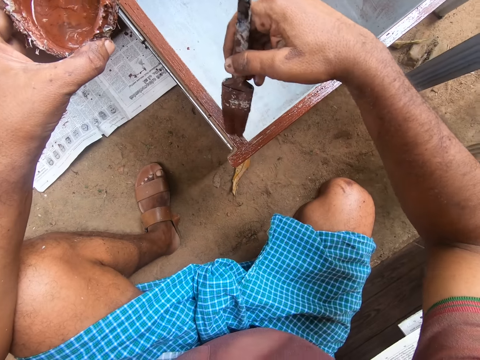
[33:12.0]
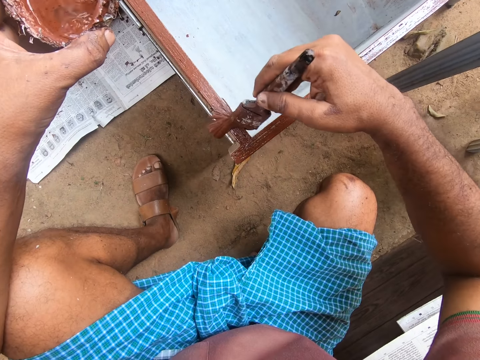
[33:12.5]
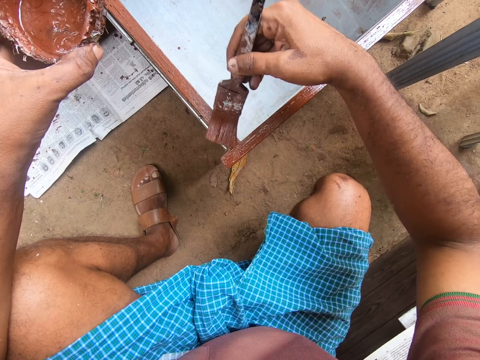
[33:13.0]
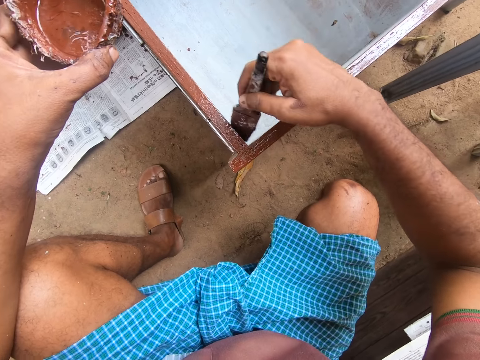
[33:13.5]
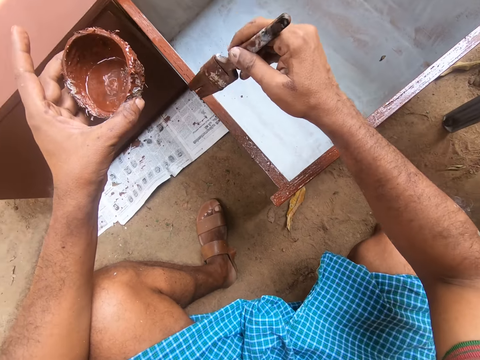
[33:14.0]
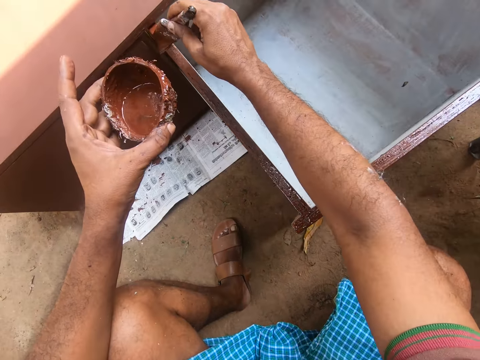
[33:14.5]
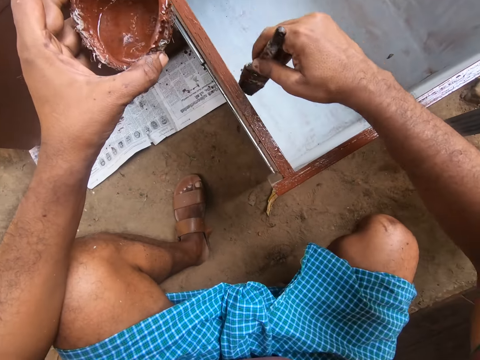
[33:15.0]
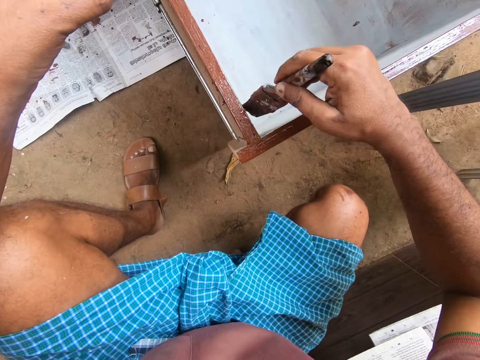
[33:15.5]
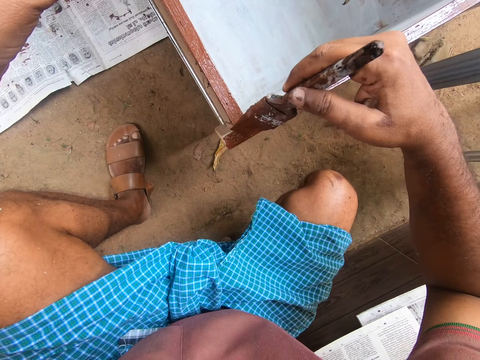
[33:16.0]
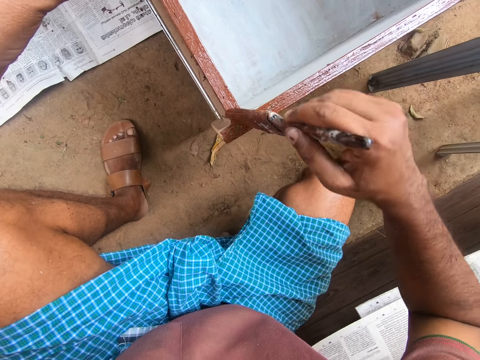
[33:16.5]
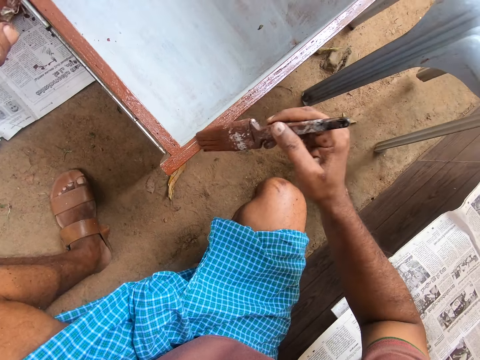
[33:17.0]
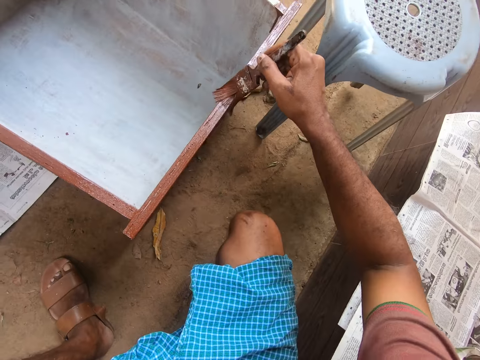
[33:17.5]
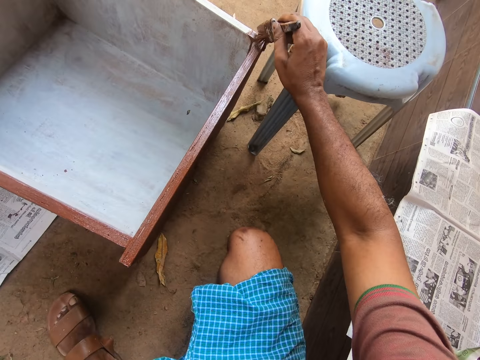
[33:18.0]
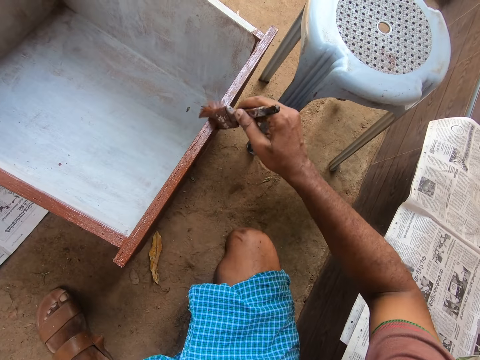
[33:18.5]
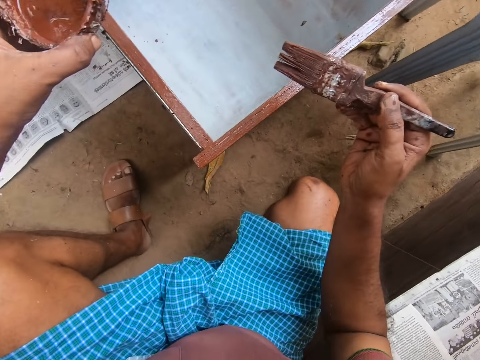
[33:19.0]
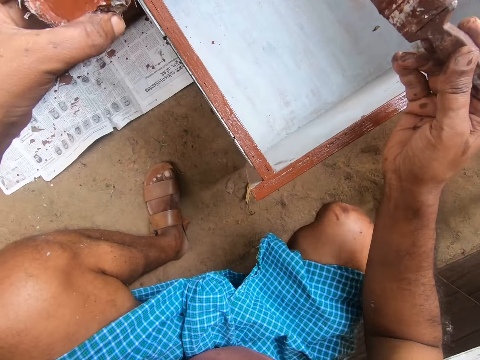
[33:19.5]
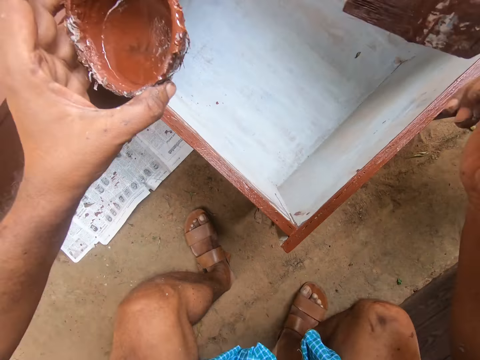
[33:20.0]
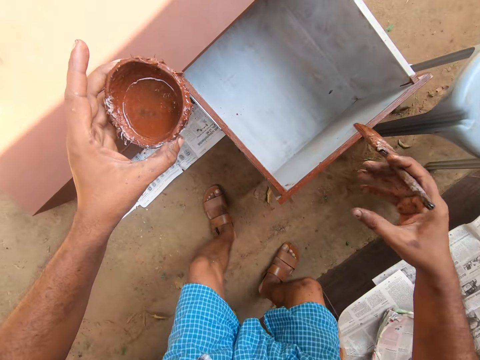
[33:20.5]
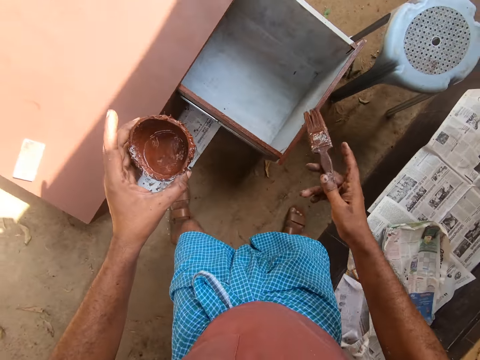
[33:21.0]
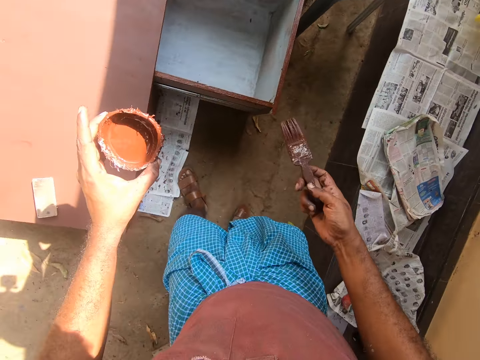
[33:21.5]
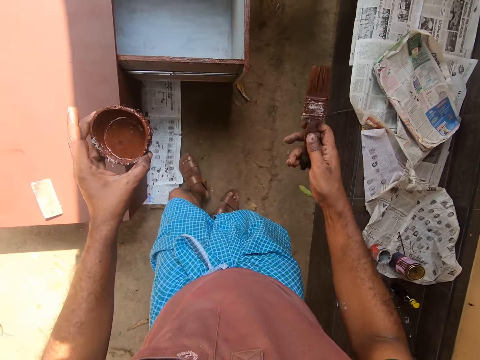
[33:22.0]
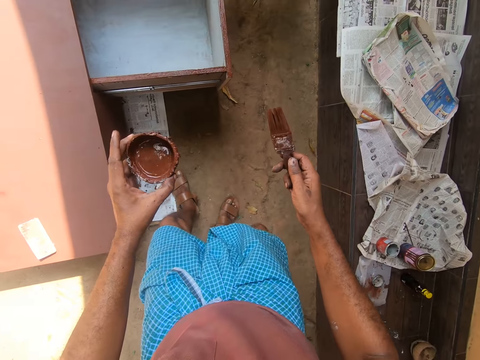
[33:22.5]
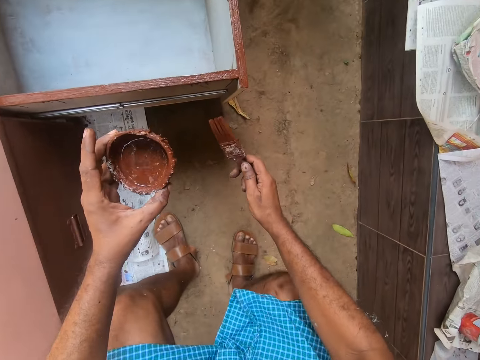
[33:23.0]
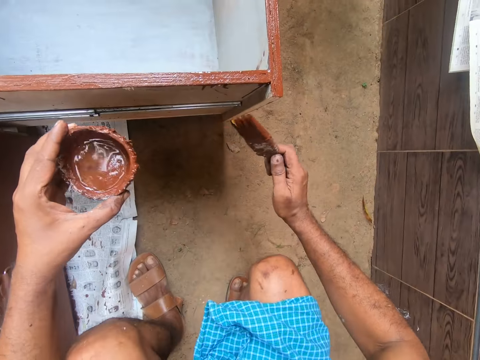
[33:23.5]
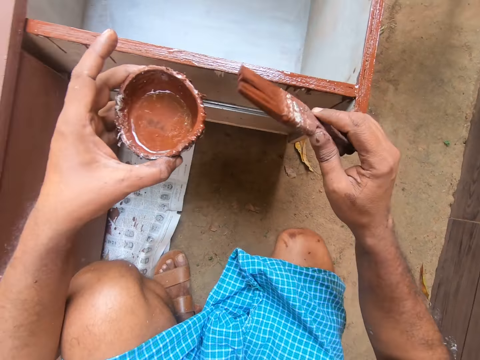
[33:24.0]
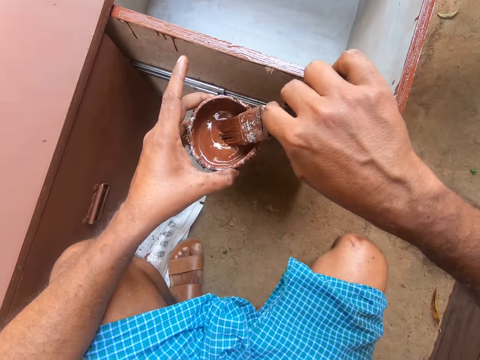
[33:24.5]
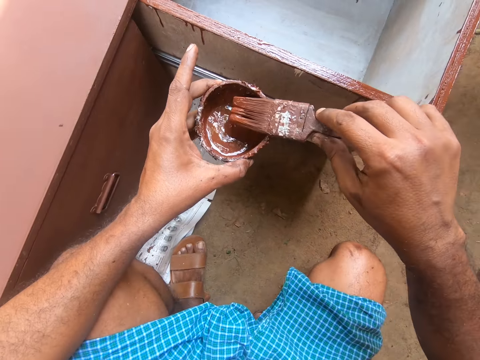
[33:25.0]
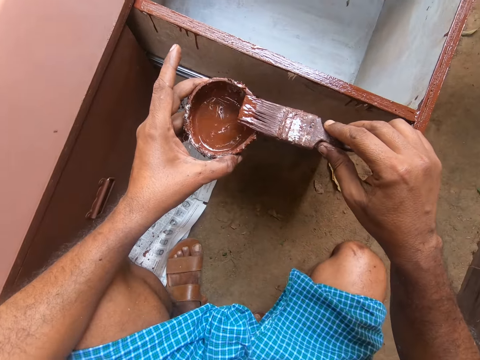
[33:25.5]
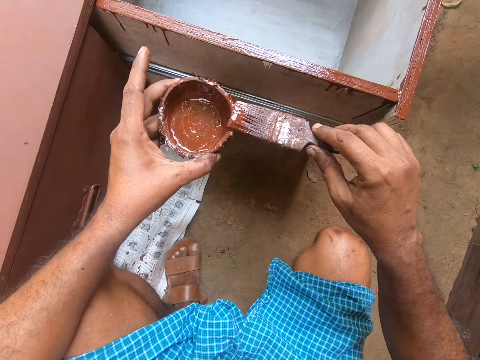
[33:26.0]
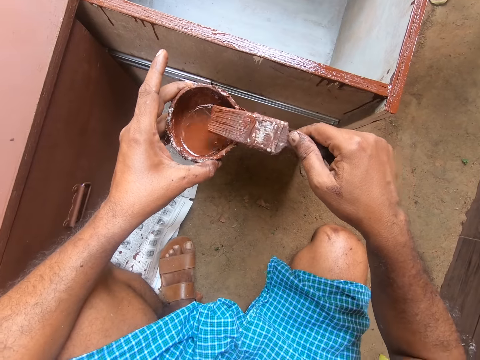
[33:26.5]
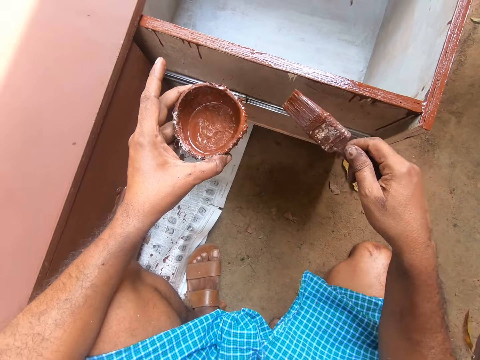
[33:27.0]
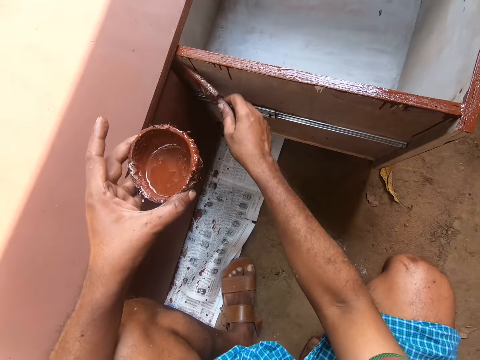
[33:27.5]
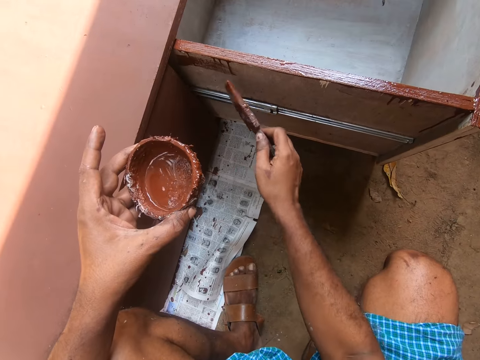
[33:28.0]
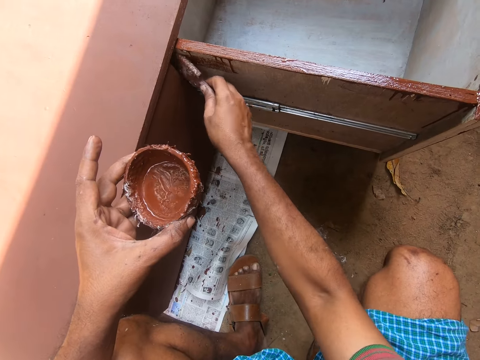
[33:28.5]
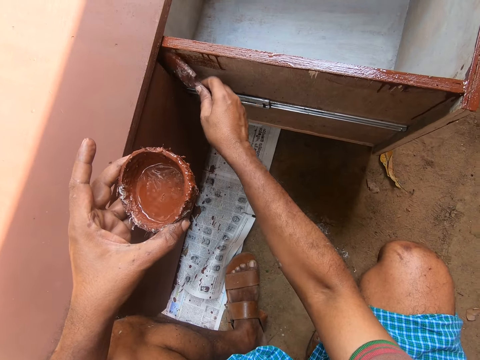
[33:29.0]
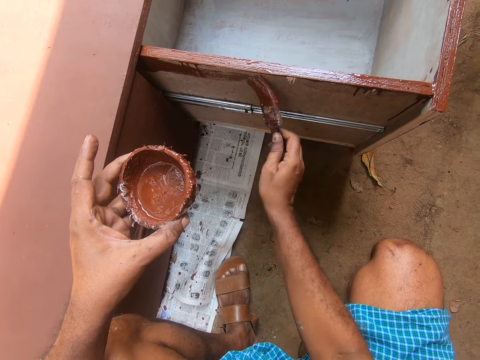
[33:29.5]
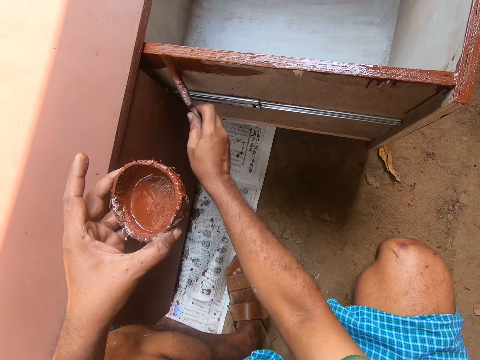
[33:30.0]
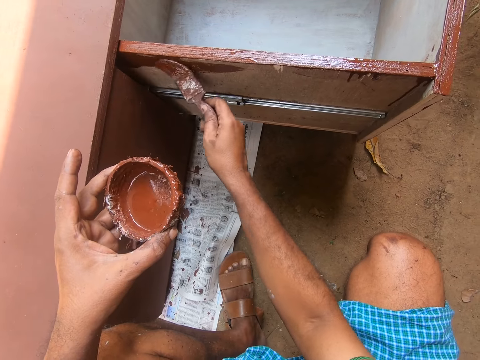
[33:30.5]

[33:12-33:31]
The camera wearer moves around the cabinet drawer. He stands up. He stoops low. He gets some paint with the paintbrush on his right hand from the paint container in his left hand. He paints the cabinet drawer with the paintbrush in his right hand.

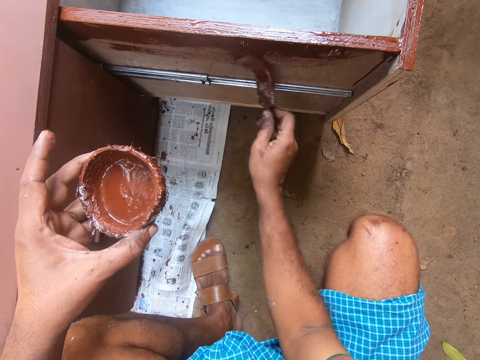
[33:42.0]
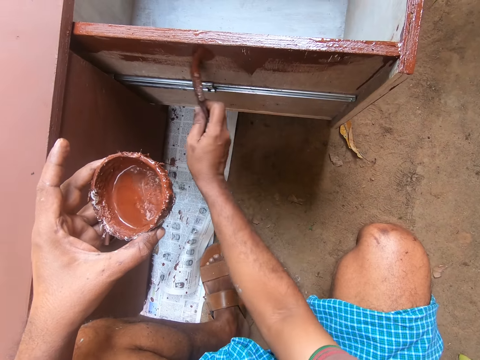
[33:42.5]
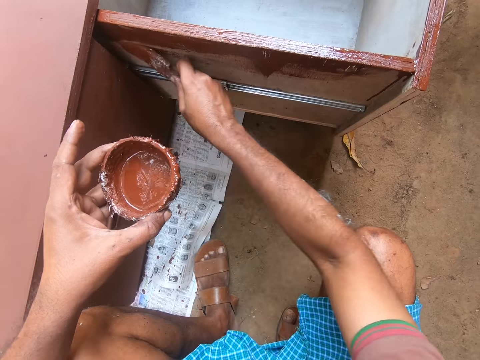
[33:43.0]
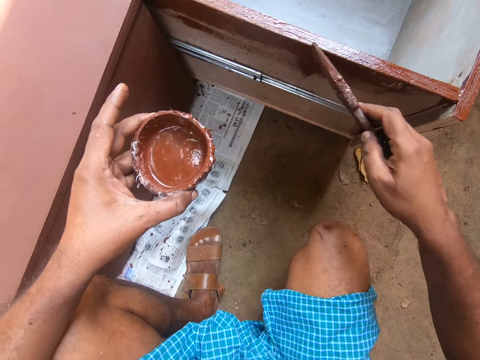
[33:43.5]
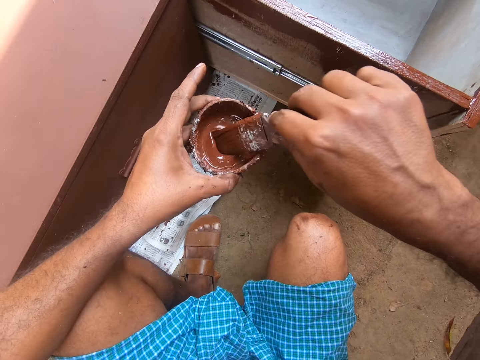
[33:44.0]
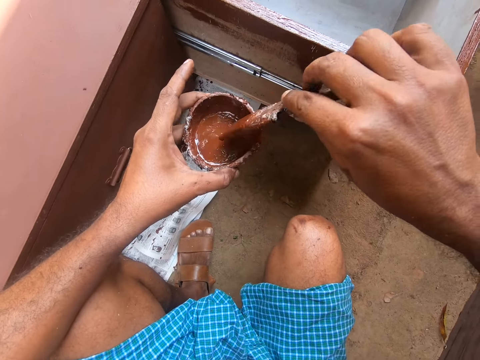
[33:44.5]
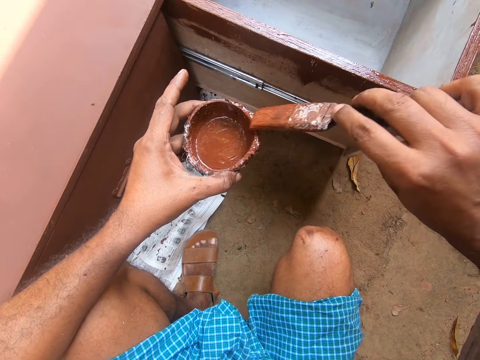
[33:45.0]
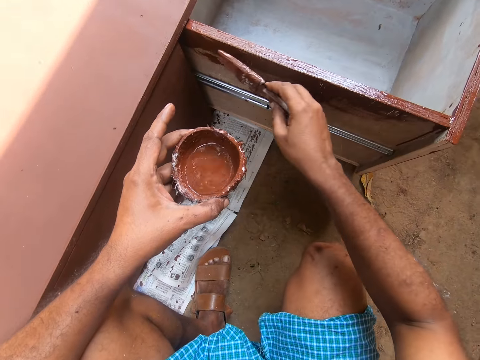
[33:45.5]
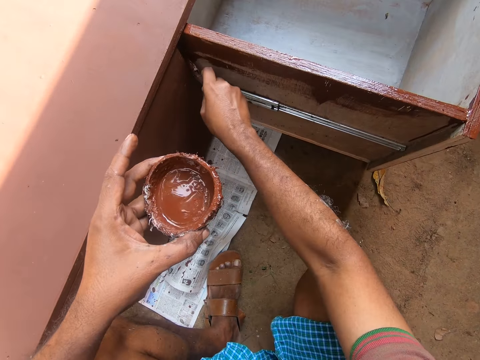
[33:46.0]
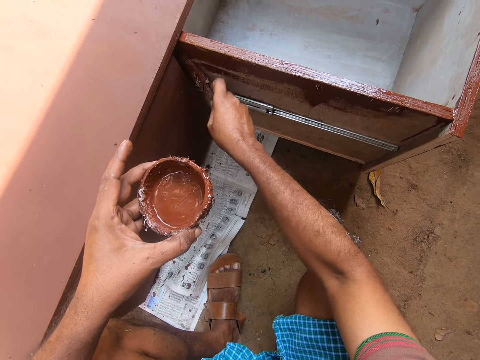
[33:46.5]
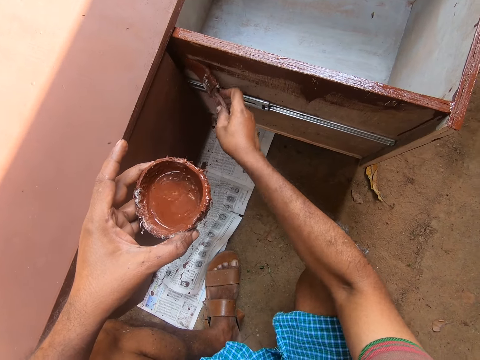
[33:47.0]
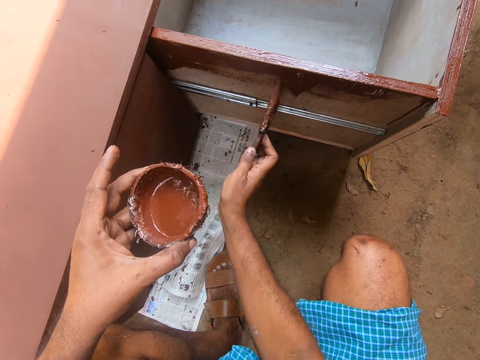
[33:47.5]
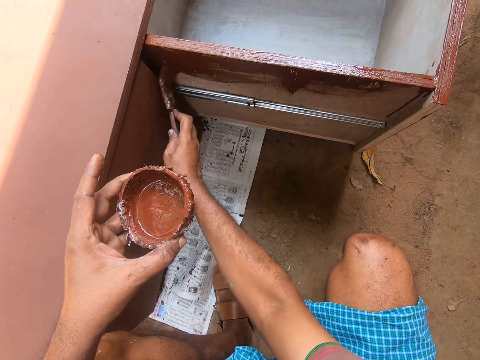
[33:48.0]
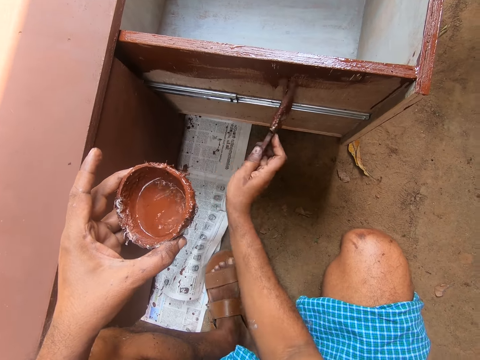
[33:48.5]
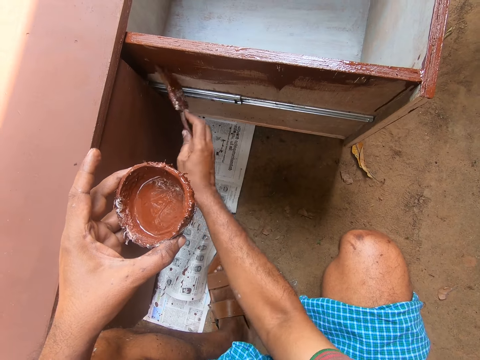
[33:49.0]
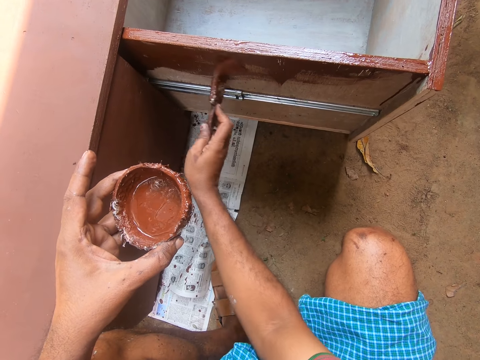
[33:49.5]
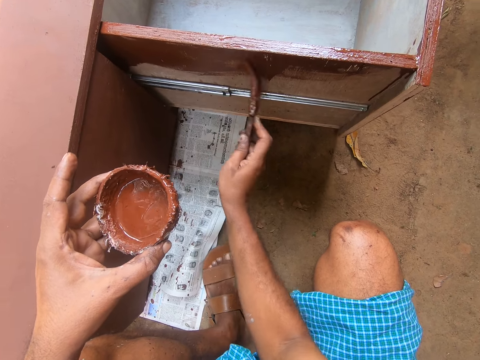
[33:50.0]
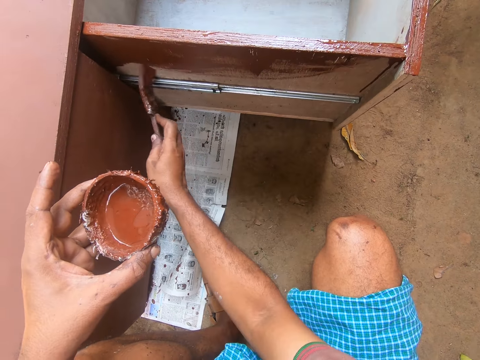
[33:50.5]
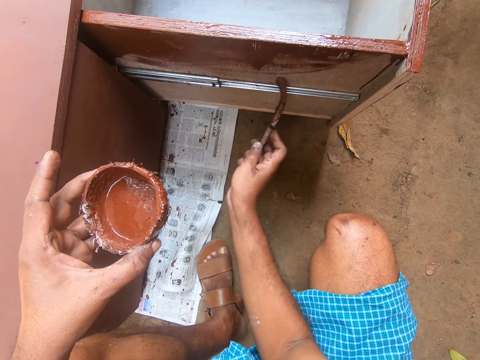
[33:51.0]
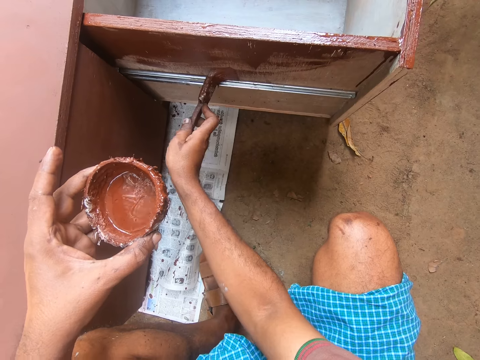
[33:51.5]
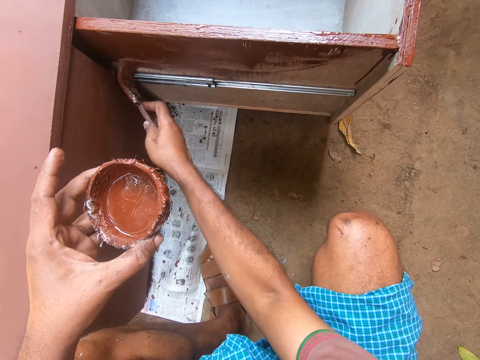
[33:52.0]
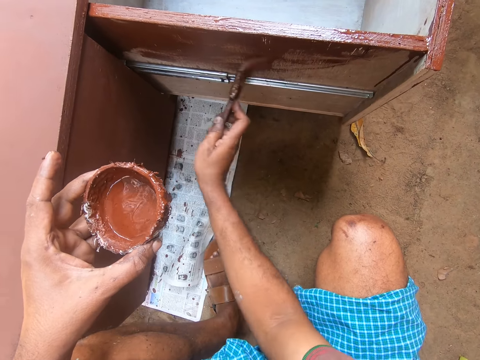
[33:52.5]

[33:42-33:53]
The camera wearer gets some paint with the paintbrush on his right hand from the paint container in his left hand. He paints the cabinet drawer with the paintbrush in his right hand.
